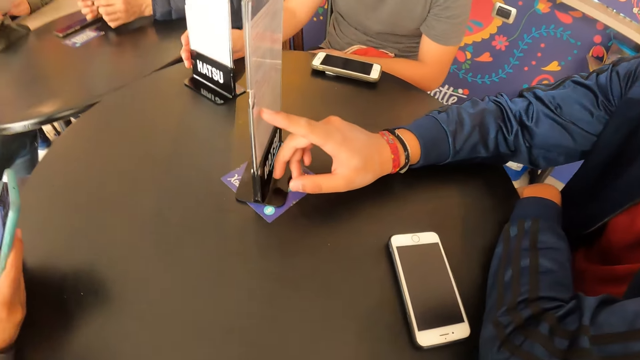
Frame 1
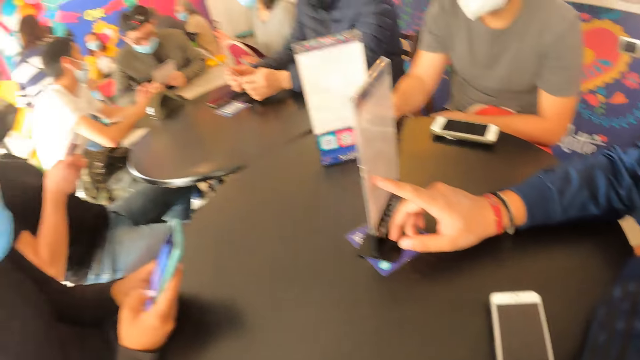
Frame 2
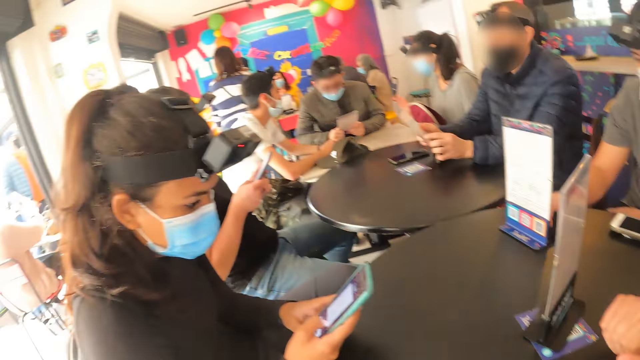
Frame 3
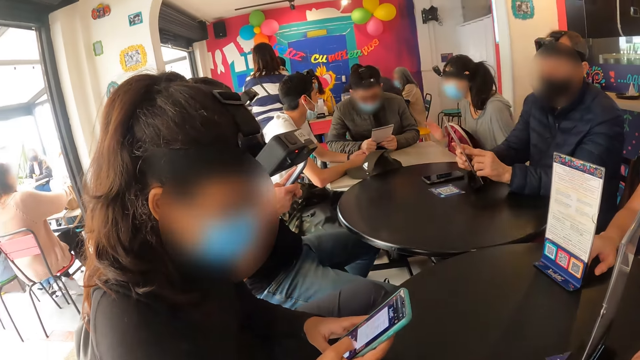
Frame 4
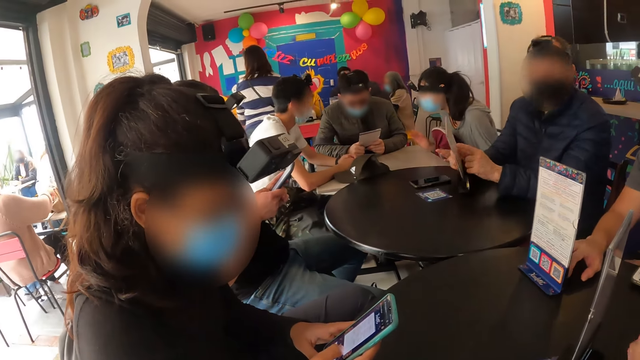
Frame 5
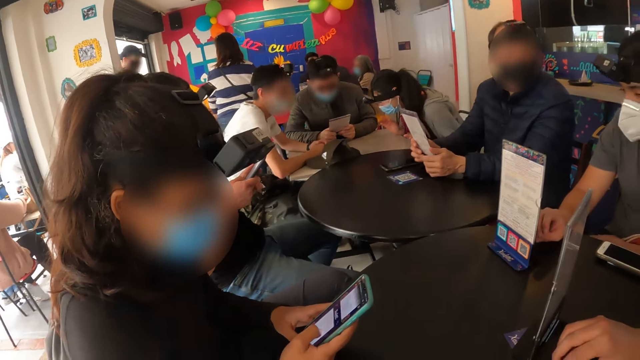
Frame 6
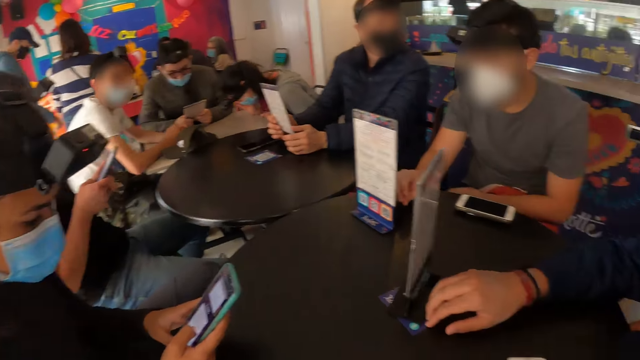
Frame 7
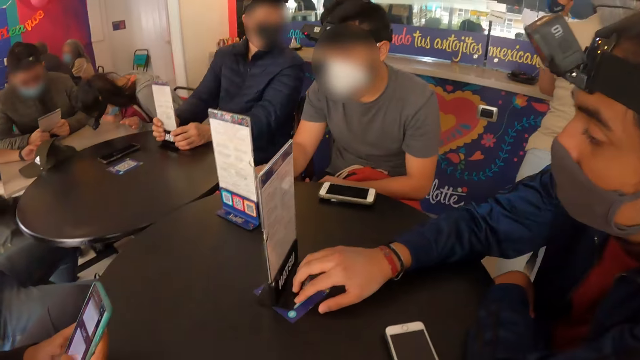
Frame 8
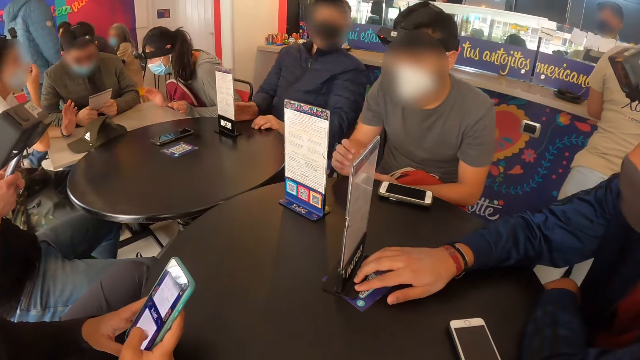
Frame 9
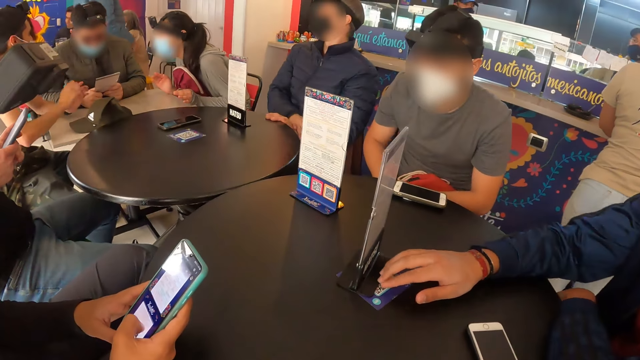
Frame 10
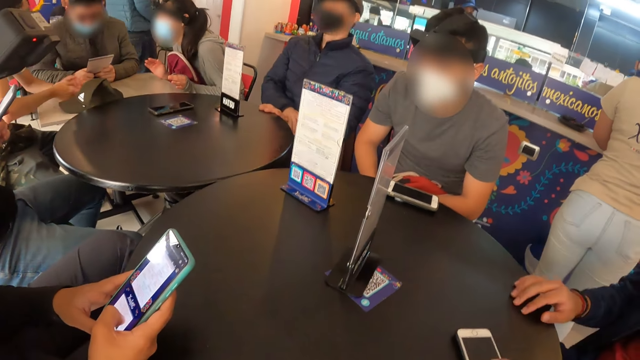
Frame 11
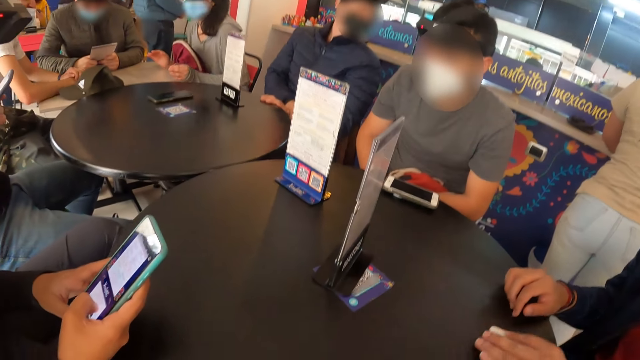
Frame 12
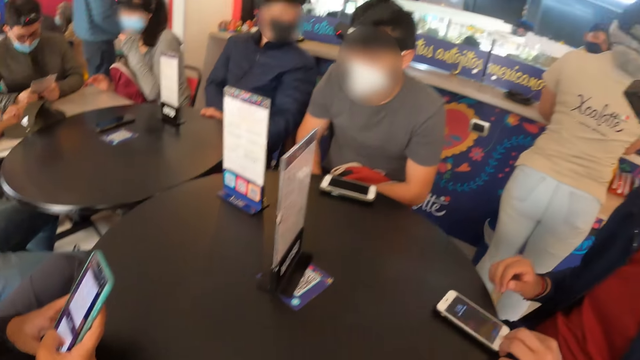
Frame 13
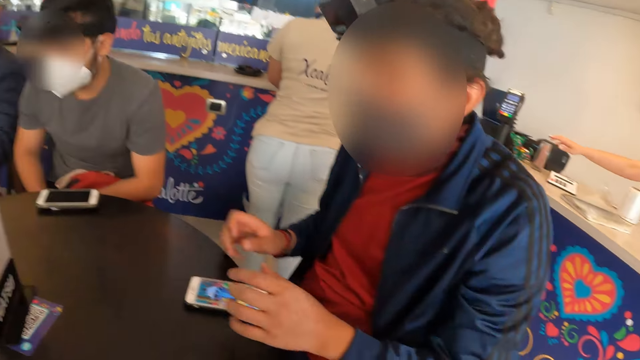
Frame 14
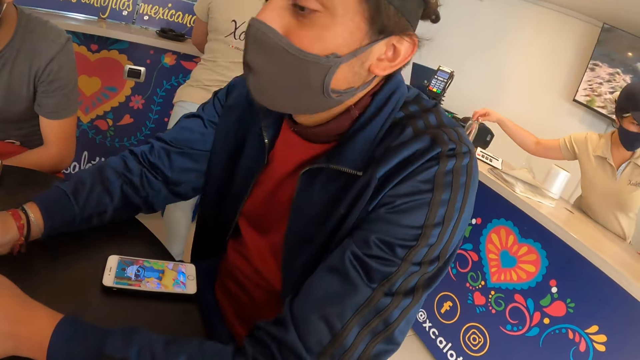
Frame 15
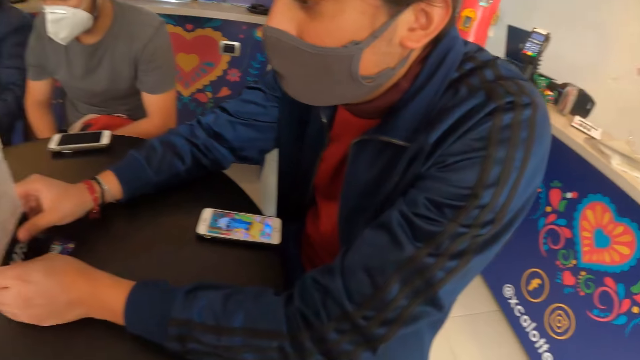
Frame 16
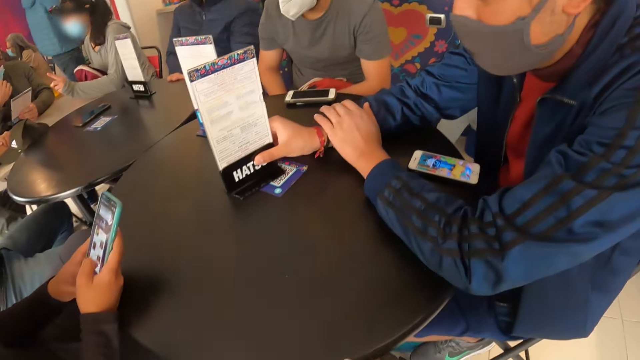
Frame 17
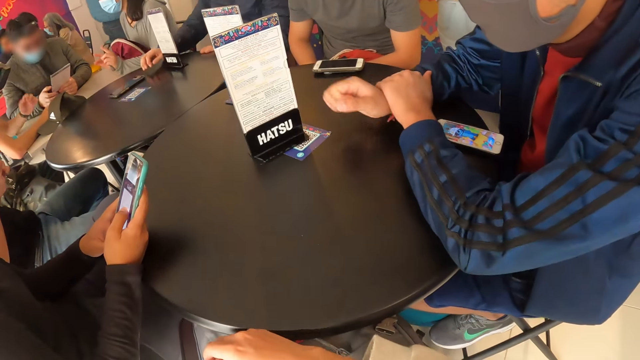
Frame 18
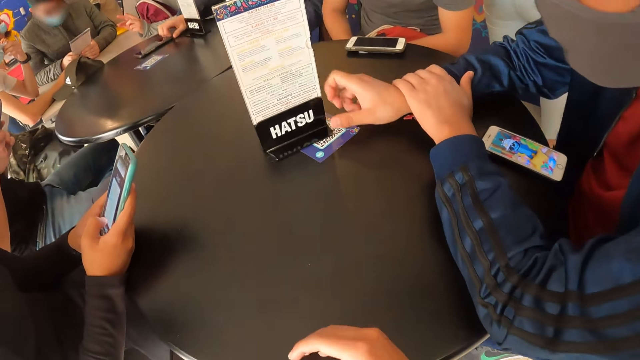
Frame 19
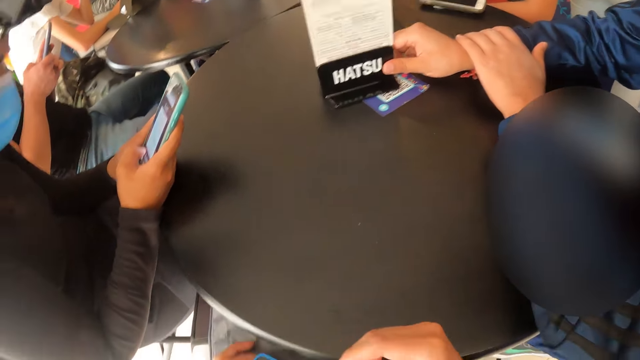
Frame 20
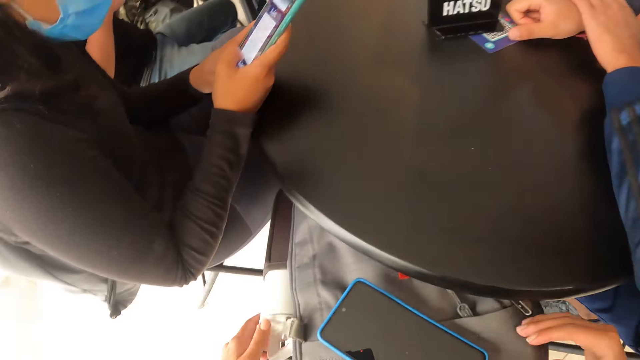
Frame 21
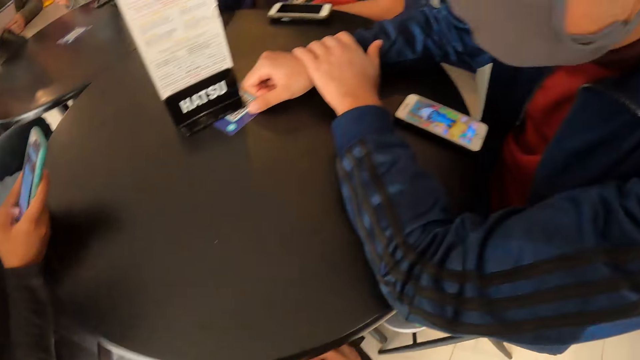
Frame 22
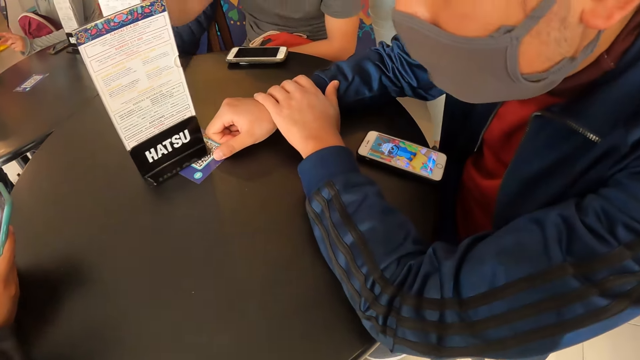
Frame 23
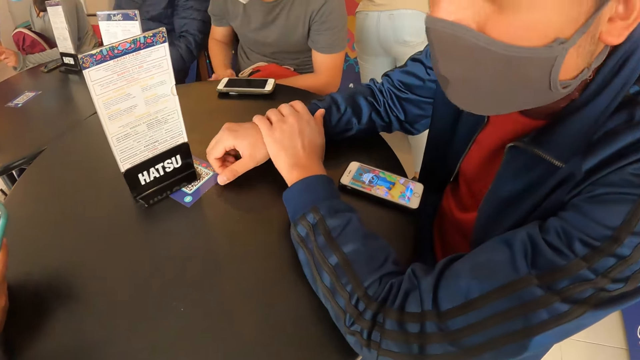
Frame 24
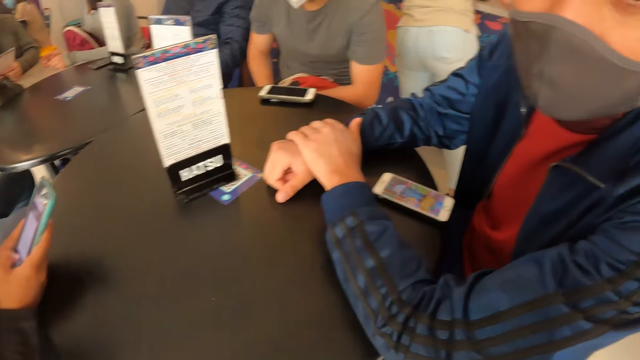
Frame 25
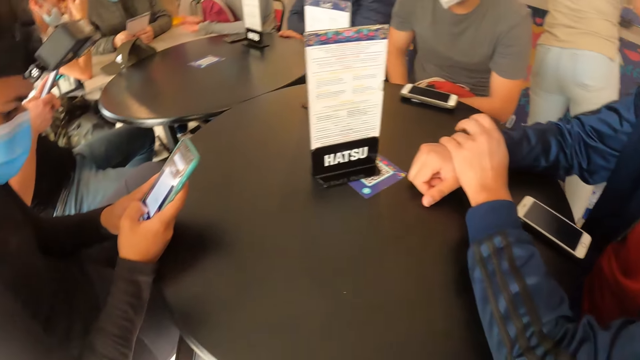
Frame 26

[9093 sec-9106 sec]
A man holds the menu. The camera wearer lifts up the hand. A woman scrolls the phone. Another man touches the phone and touches the menu. The woman scrolls the phone. The camera wearer moves around the restaurant.

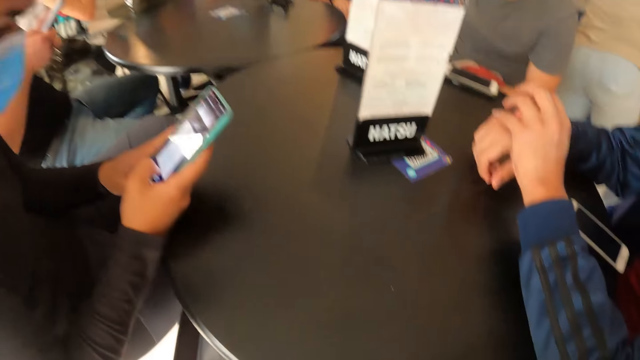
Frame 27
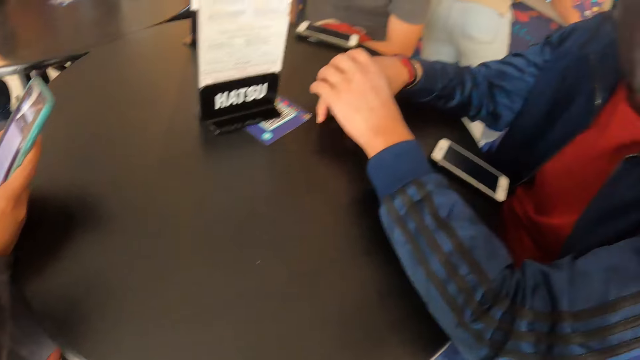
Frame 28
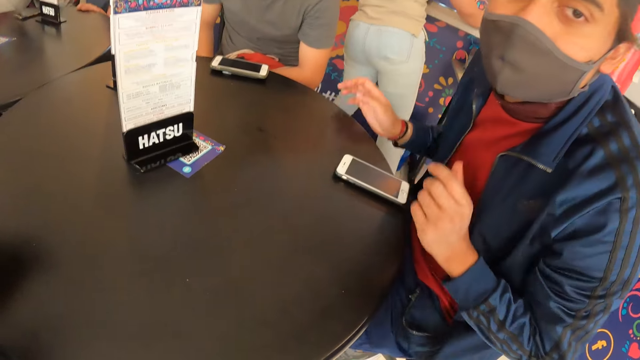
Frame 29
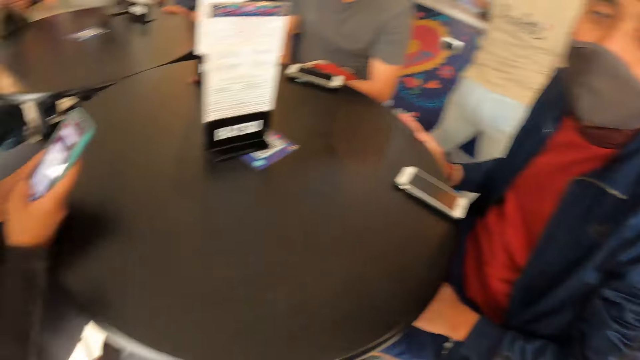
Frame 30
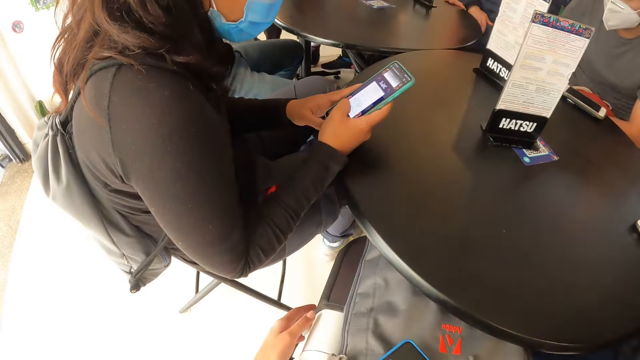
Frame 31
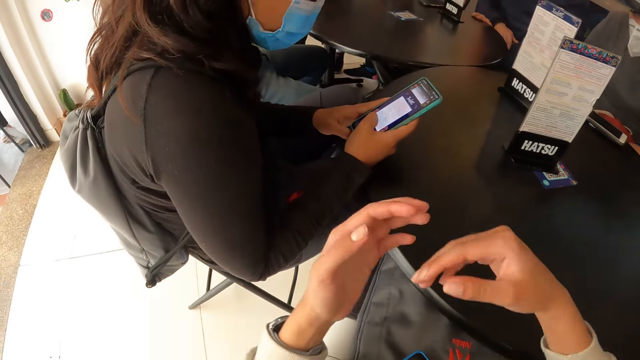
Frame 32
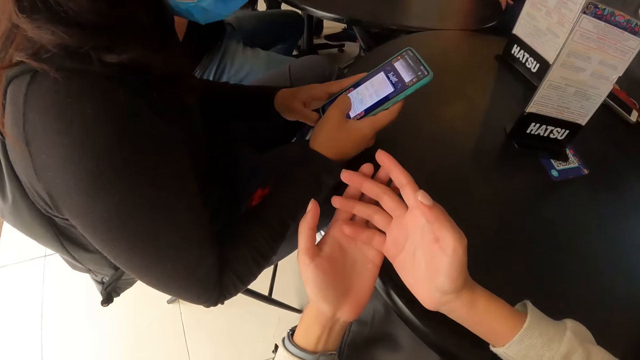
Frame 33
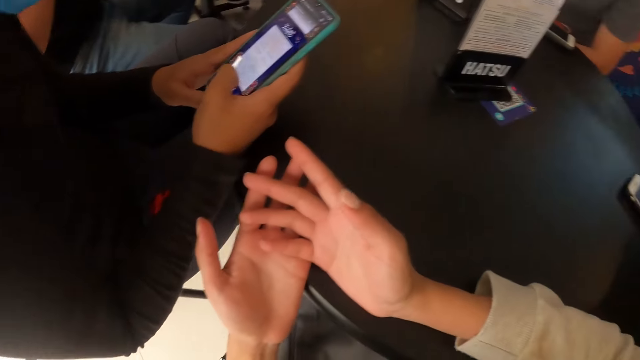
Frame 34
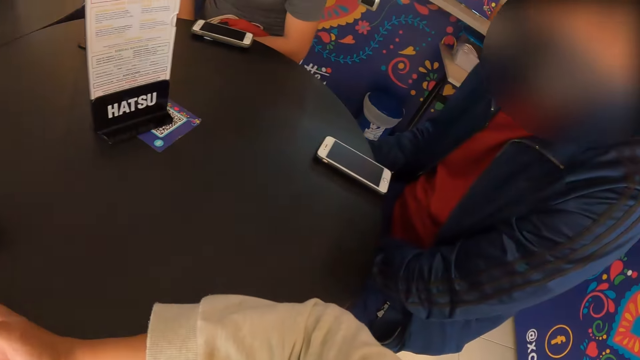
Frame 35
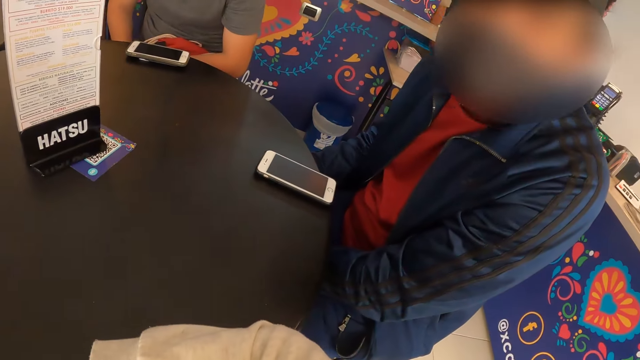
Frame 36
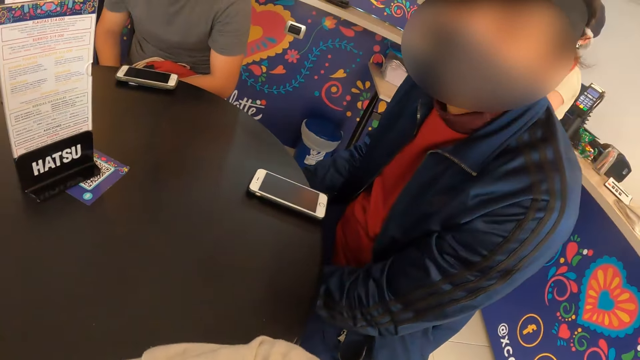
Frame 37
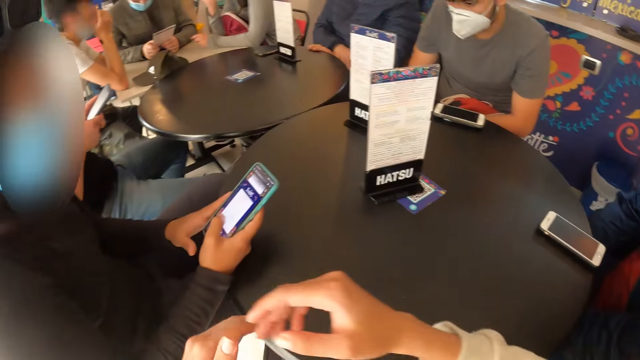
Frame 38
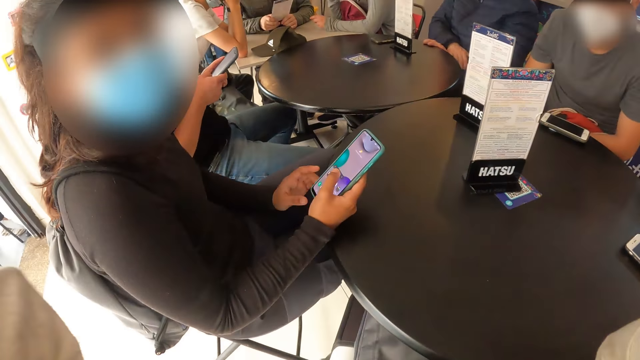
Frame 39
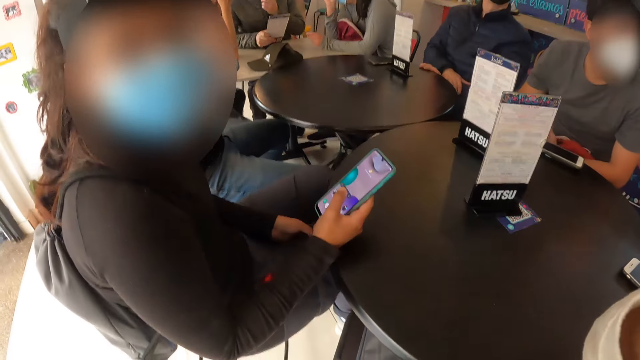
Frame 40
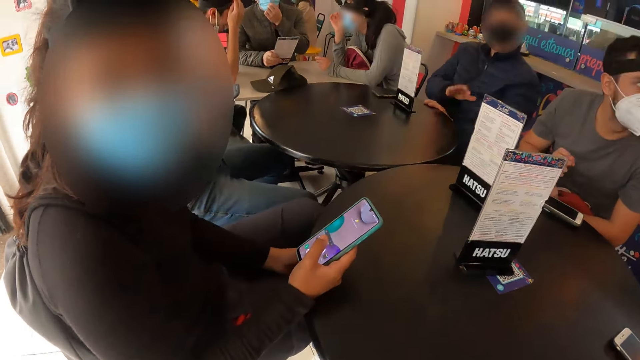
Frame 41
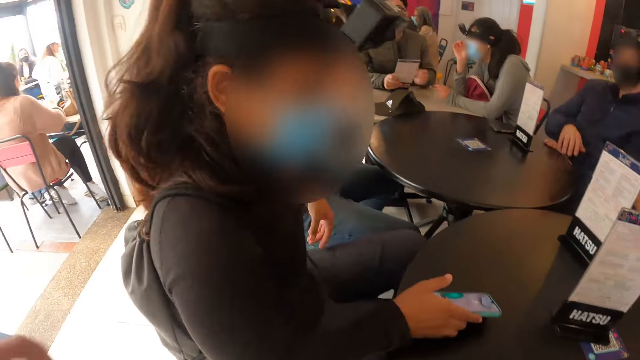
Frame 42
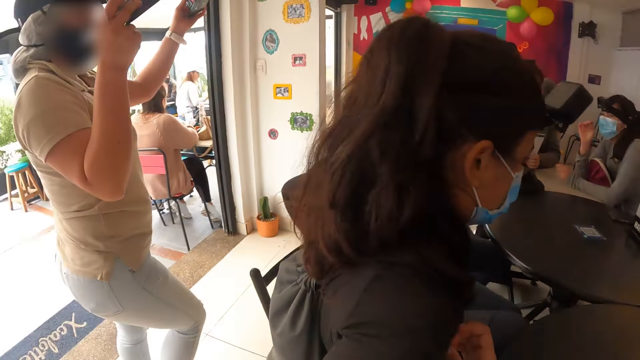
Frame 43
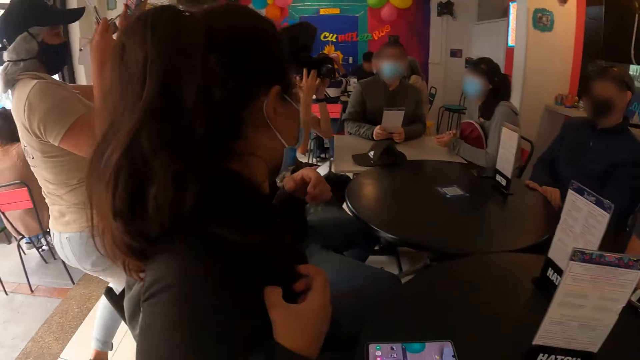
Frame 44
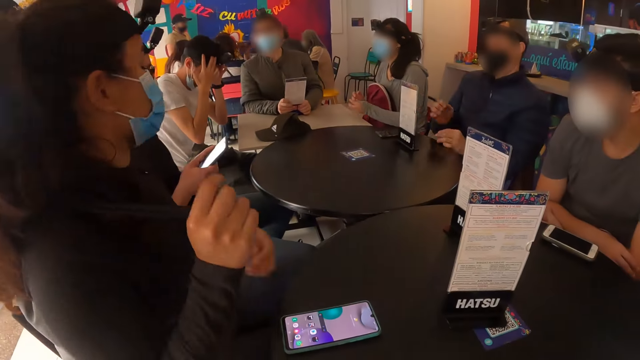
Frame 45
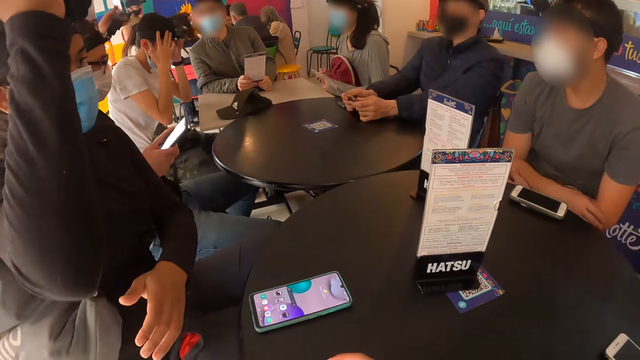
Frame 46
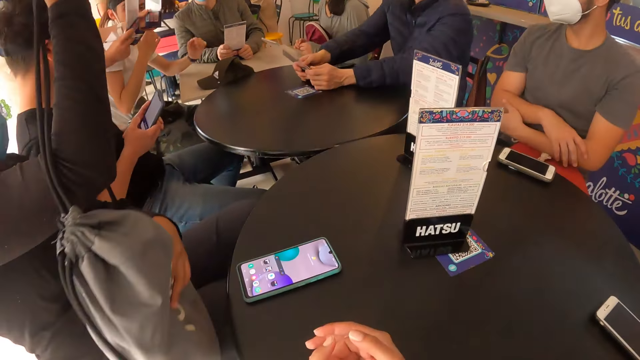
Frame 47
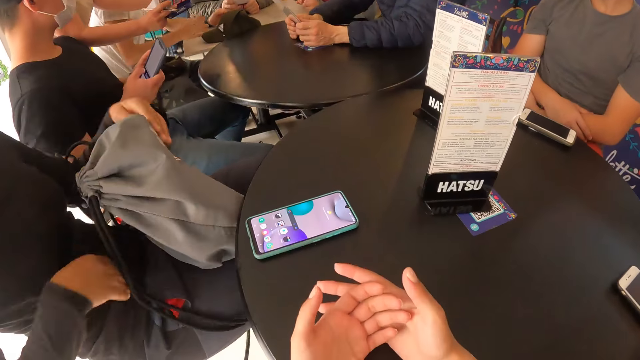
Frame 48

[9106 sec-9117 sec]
A woman scrolls the phone. A man puts the hands down. The camera wearer lifts up the hand. They move around the restaurant. They lift up the hand. The woman looks at the camera wearer. The woman removes a bag from her back with both hands. Another woman carries the menu.
